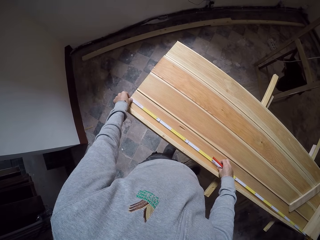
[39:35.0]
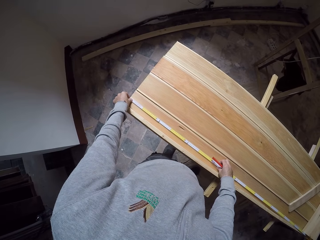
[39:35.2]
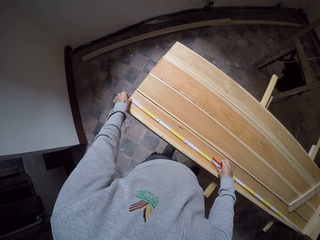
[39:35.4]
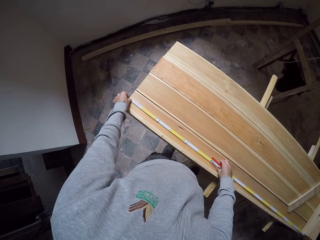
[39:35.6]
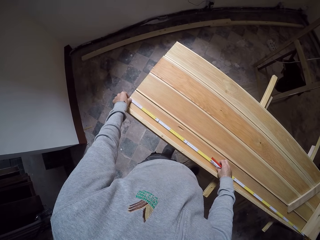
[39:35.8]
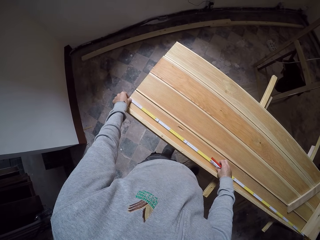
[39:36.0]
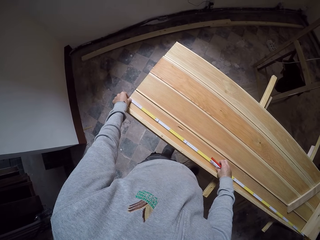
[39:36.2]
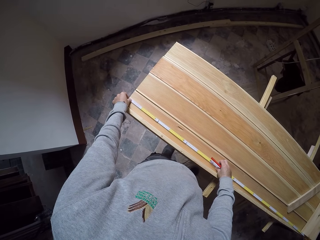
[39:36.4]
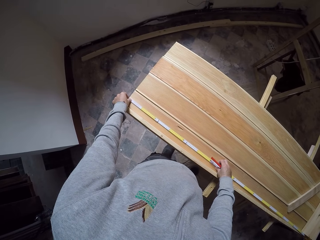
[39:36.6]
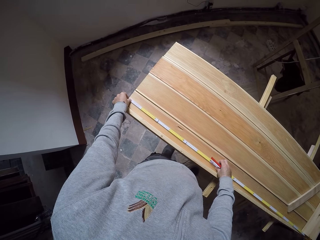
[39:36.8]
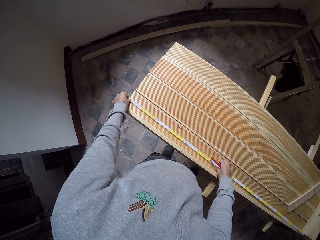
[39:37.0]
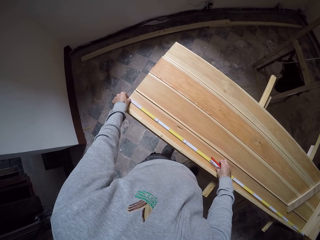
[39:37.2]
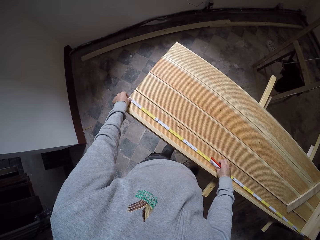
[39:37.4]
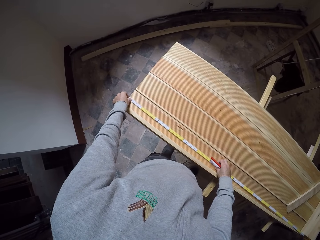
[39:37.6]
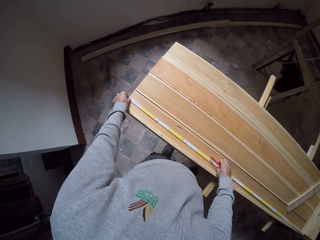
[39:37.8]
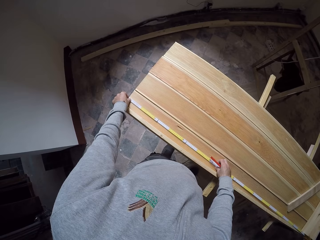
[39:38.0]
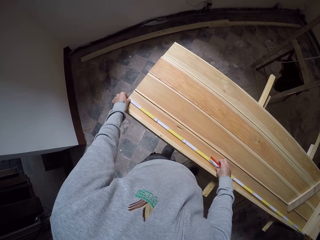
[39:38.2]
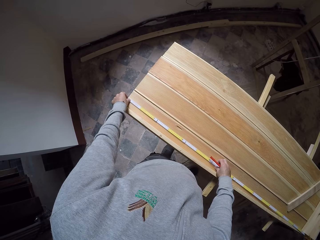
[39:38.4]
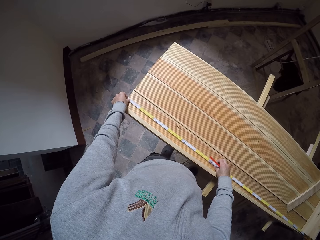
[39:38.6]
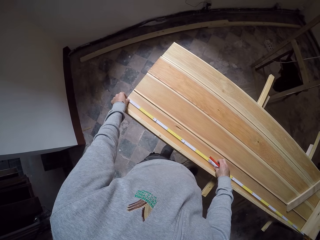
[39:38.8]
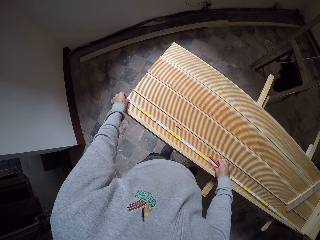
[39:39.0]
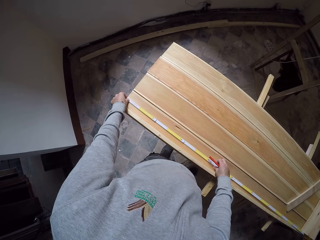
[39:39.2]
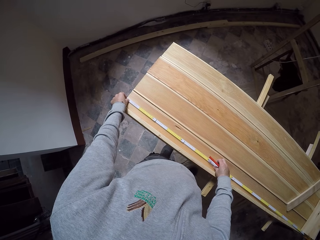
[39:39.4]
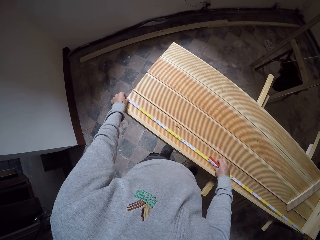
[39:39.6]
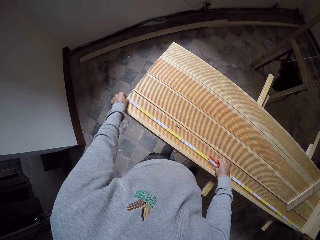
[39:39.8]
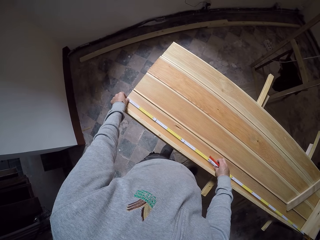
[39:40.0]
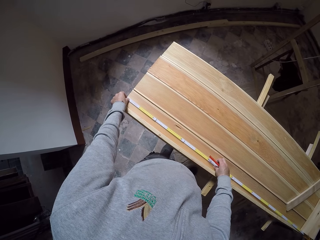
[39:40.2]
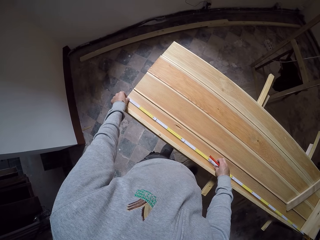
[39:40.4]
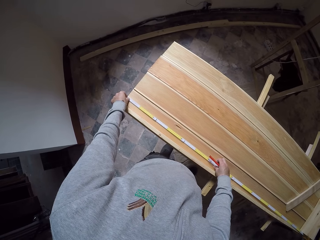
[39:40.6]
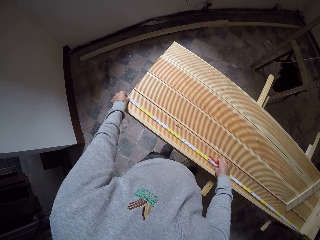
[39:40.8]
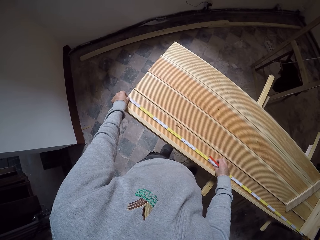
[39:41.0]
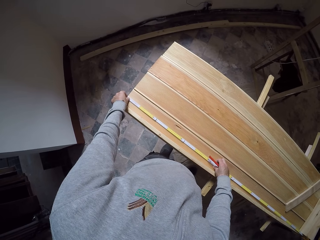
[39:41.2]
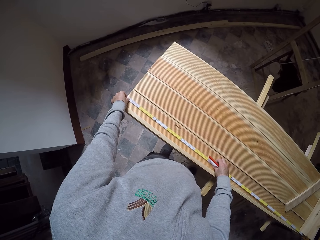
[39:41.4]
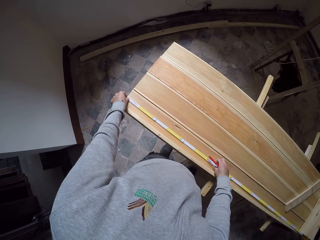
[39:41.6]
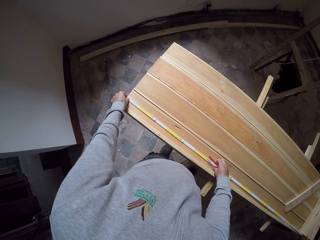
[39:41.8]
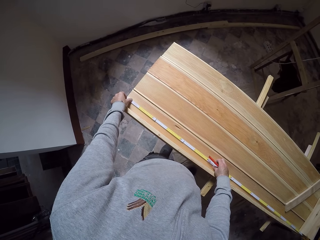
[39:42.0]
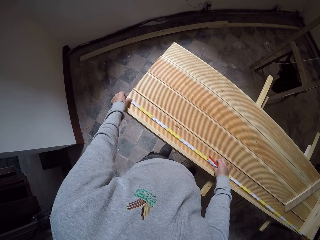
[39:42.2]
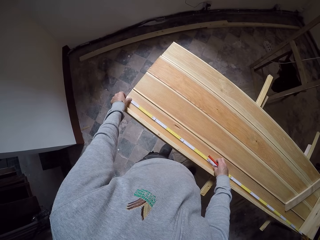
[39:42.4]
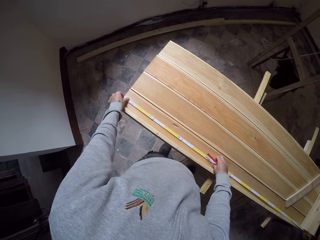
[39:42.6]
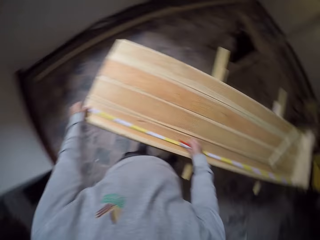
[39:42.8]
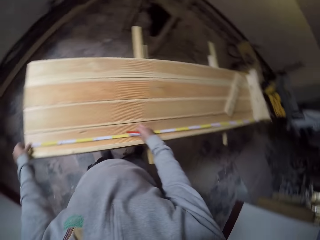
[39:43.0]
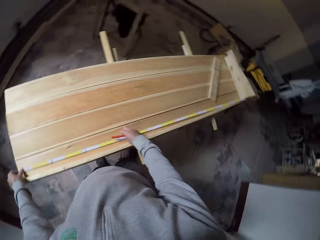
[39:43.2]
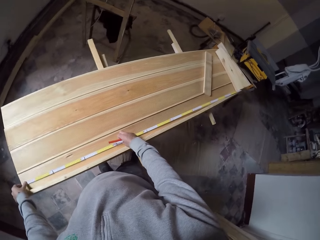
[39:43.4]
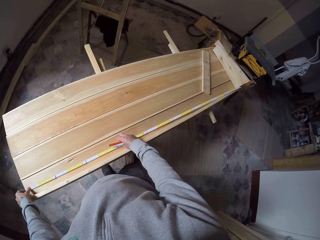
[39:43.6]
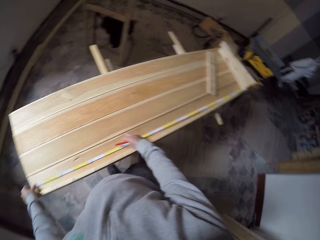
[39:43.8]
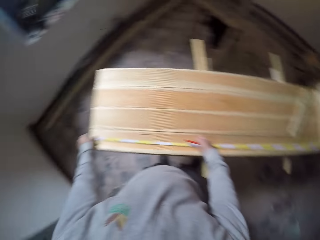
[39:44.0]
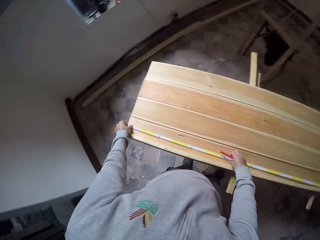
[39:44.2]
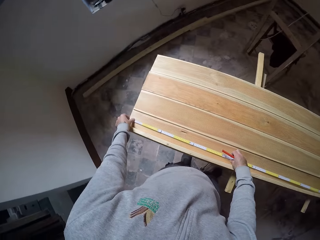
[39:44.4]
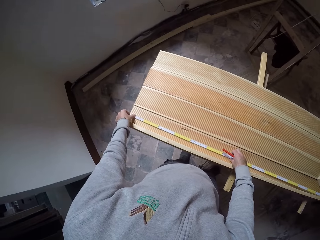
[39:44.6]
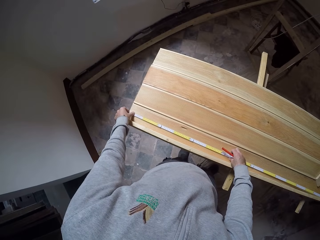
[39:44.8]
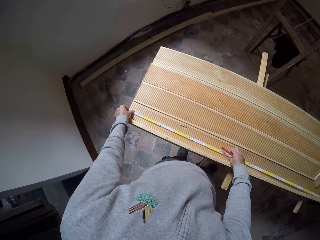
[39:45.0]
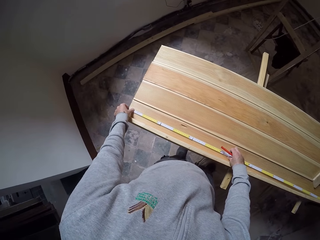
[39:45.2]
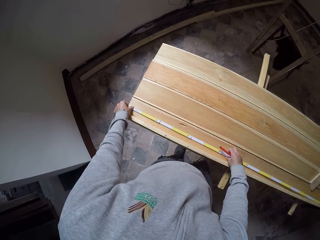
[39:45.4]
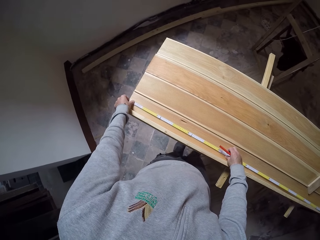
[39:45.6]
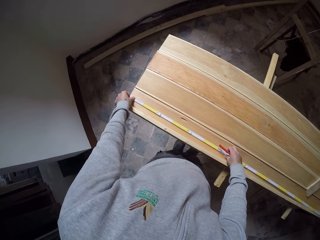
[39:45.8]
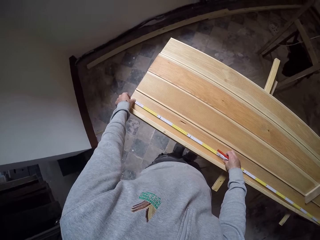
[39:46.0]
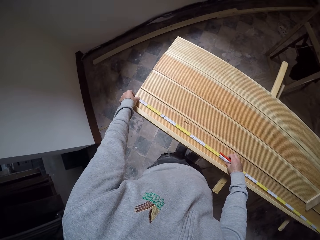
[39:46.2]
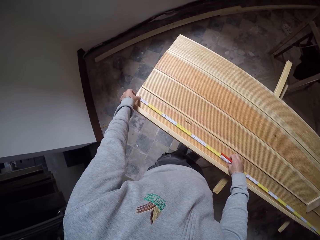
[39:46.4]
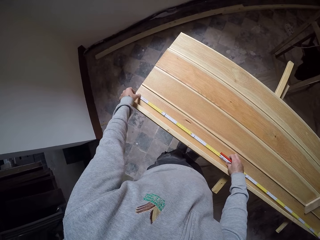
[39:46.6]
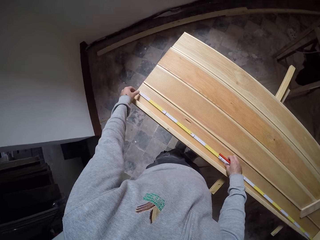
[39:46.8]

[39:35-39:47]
The camera wearer adjusts the ruler. They stare at the ruler. They stare at the ruler again. They look around.

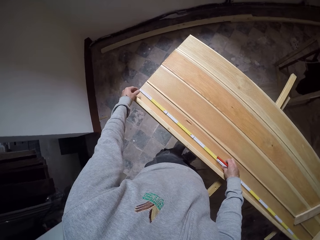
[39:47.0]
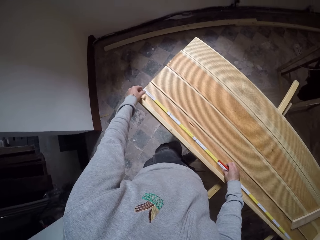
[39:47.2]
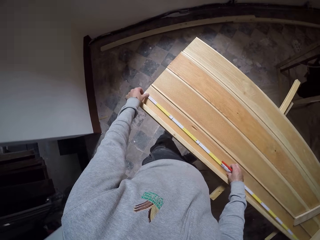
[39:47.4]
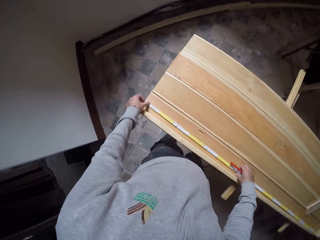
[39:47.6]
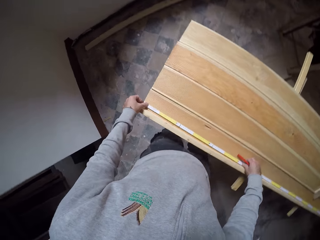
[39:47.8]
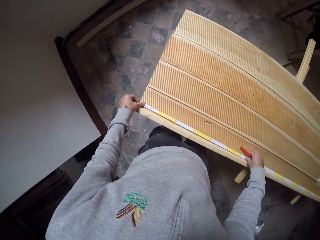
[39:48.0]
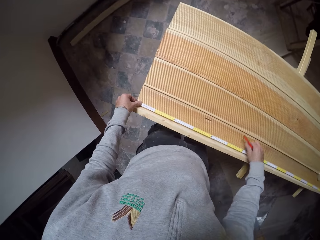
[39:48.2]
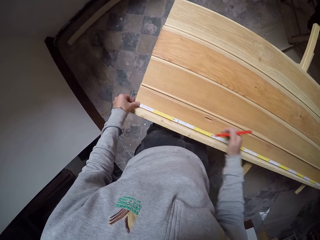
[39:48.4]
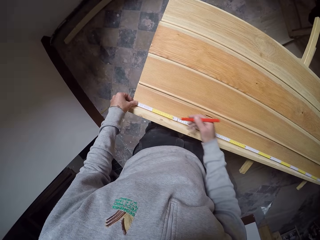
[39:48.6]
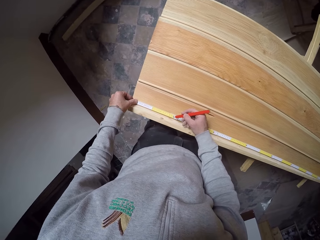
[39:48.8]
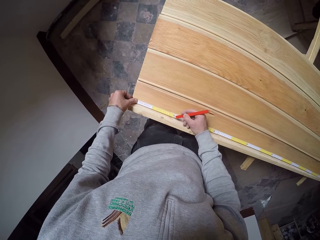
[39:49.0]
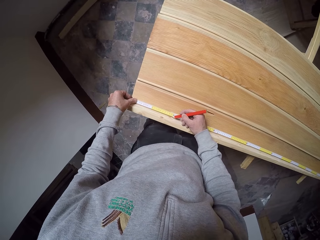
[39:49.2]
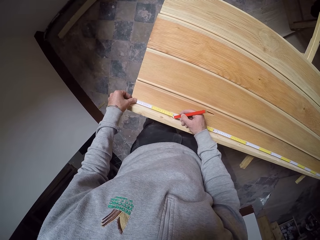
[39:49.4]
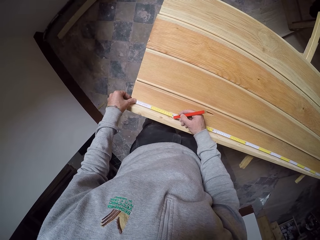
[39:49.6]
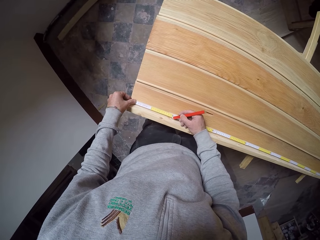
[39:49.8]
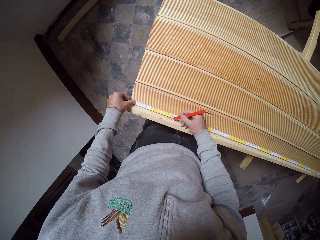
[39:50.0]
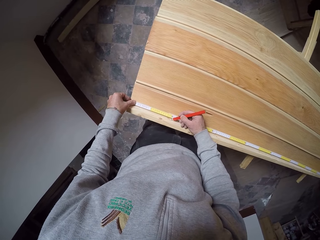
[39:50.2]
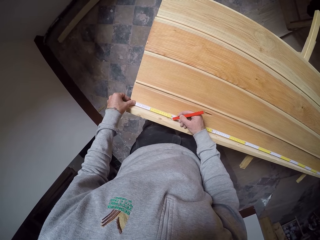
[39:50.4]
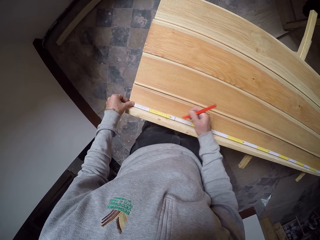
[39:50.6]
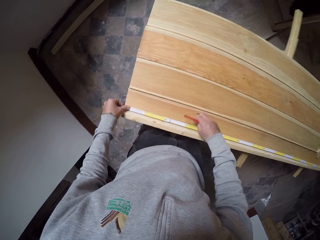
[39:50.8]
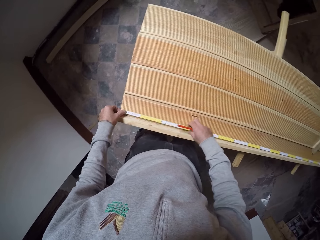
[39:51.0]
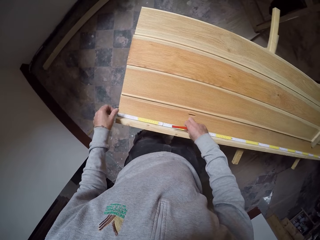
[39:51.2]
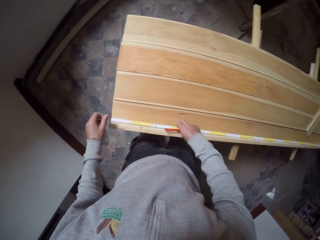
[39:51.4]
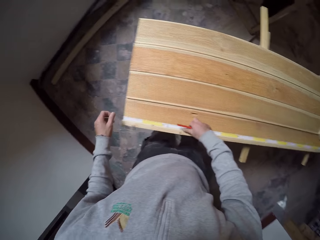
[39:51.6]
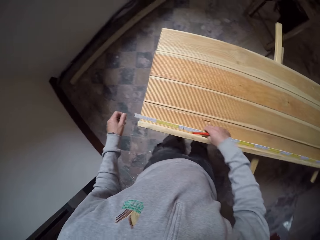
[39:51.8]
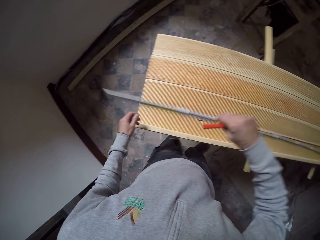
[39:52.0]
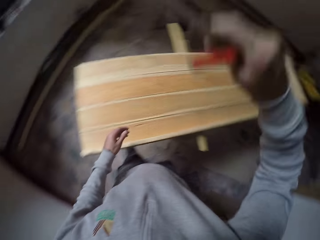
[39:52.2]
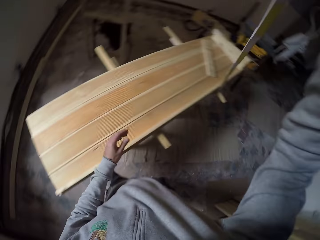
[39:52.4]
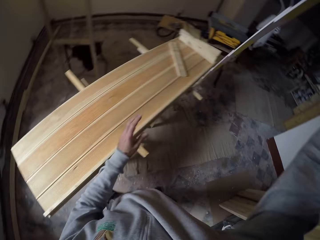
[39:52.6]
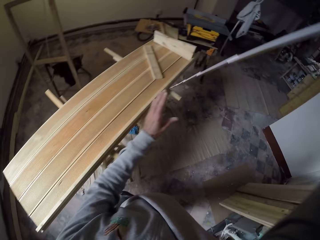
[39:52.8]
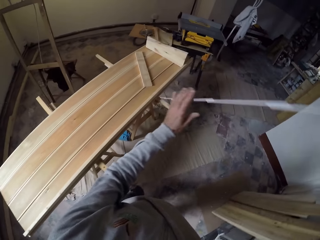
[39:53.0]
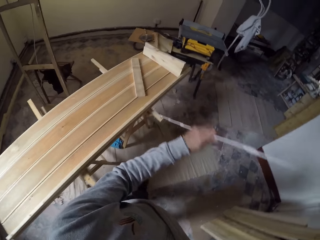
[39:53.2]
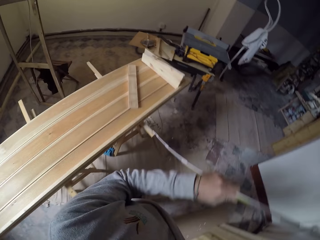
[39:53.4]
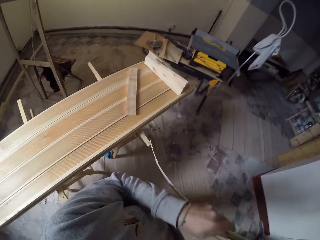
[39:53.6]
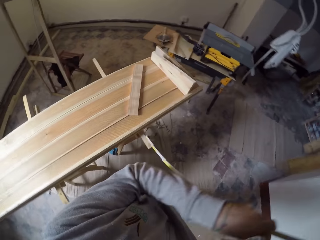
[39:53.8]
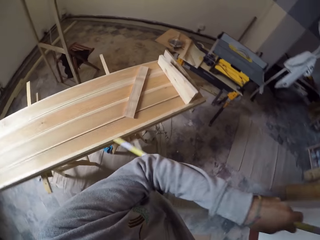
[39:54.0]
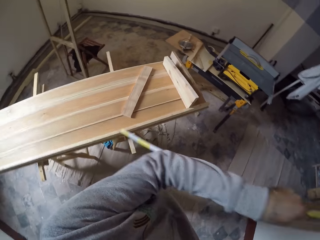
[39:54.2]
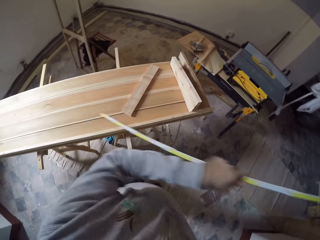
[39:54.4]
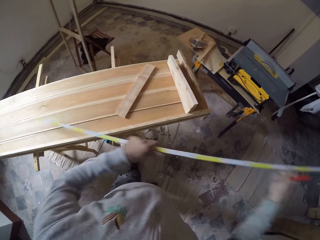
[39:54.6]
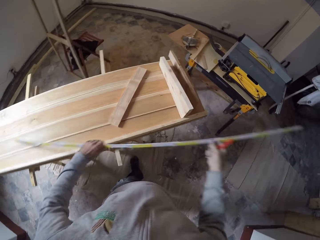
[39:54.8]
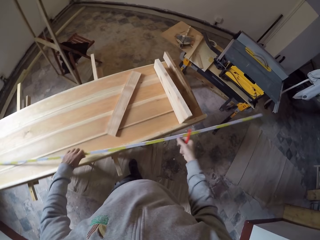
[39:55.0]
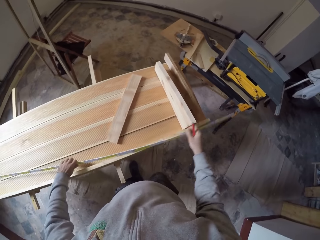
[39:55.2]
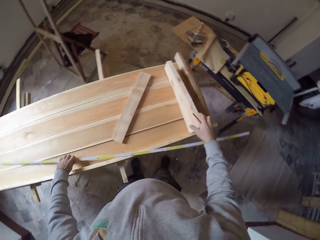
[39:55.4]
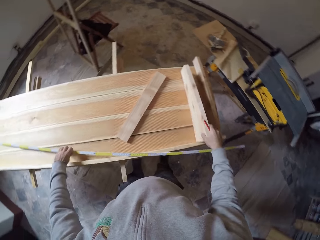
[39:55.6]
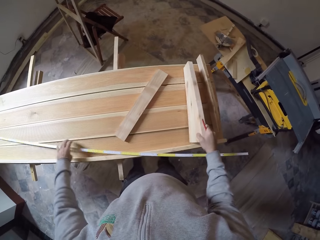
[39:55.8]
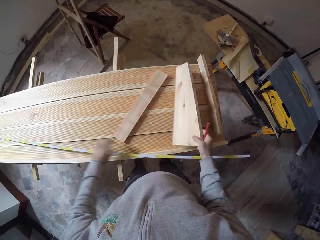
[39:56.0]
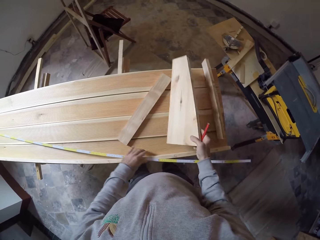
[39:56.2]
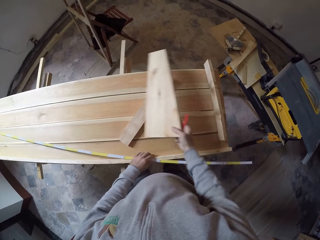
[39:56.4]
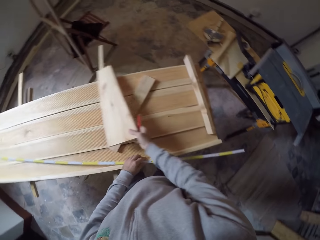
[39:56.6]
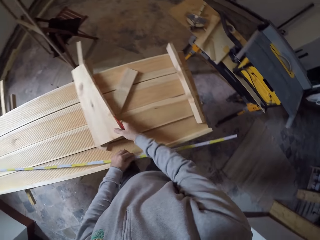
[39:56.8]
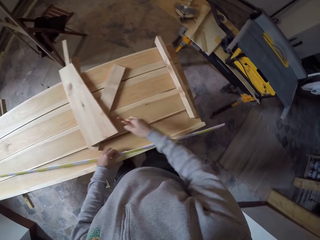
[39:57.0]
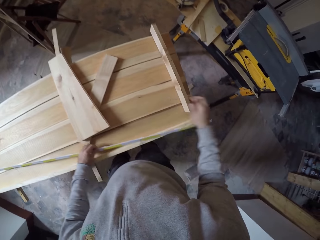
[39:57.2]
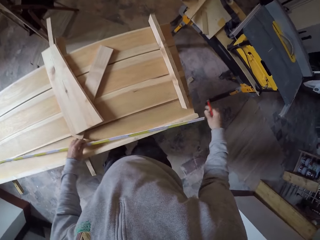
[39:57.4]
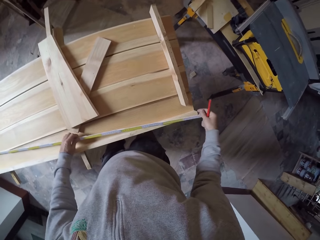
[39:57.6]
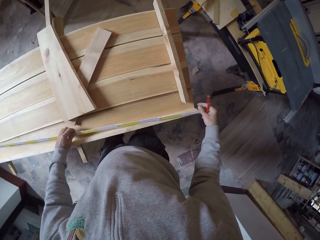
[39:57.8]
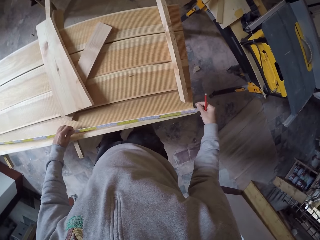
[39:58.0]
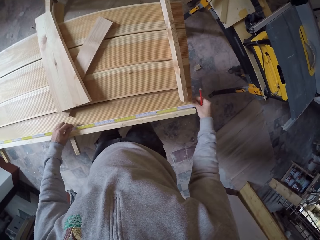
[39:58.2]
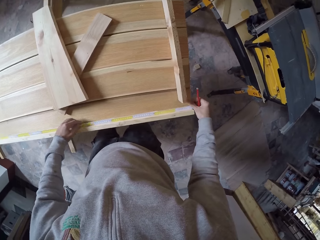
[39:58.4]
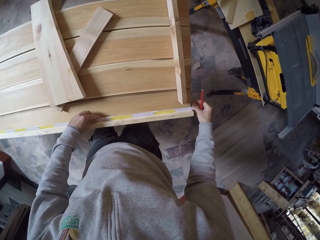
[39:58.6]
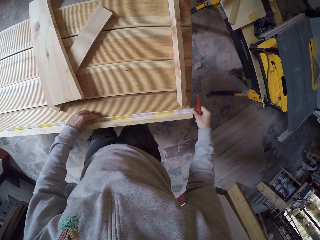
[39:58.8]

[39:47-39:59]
The camera wearer adjusts the ruler. They draw on the ruler. They pick up the ruler. They pick up the wood. They drop the ruler.
